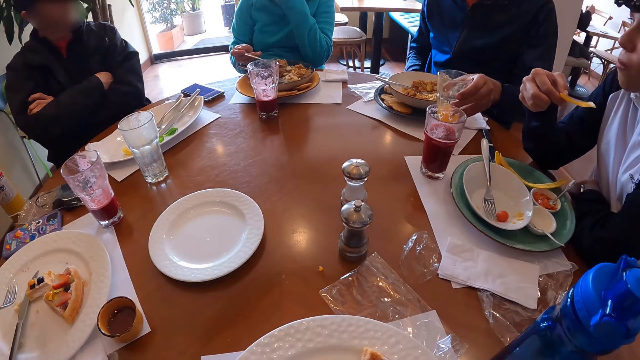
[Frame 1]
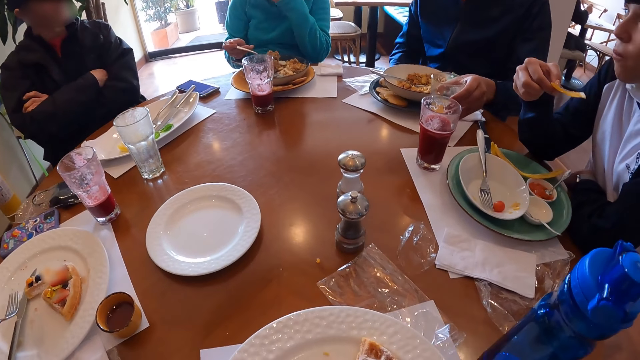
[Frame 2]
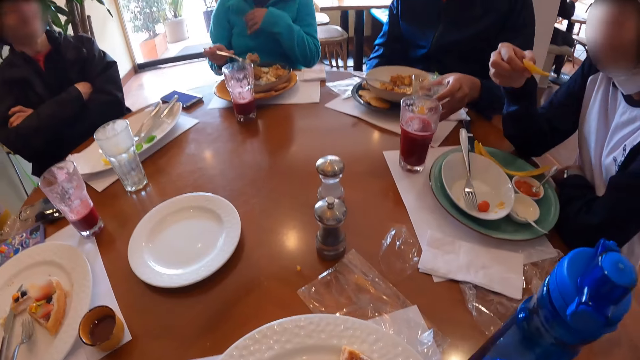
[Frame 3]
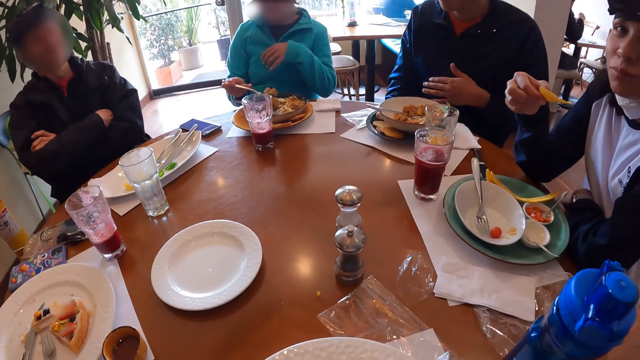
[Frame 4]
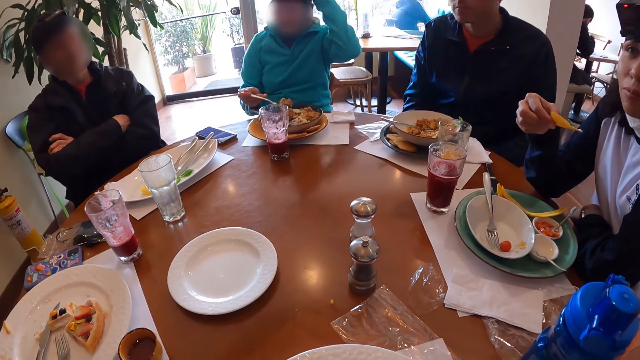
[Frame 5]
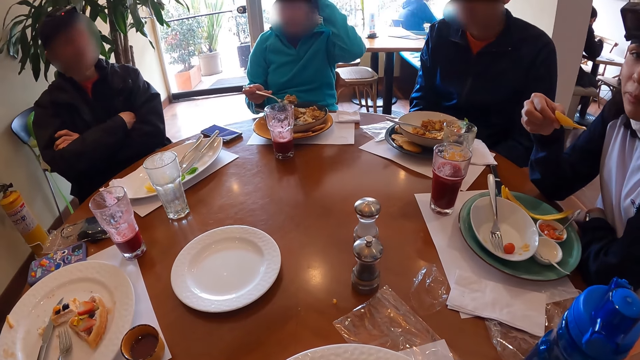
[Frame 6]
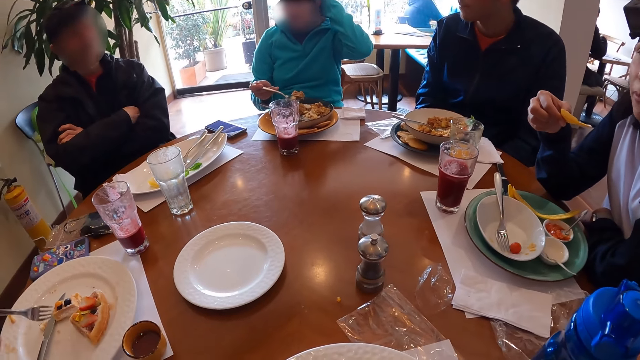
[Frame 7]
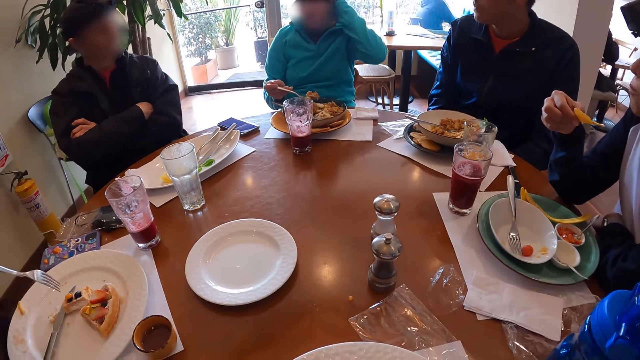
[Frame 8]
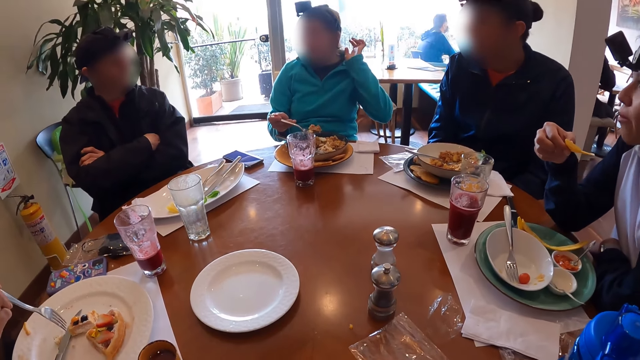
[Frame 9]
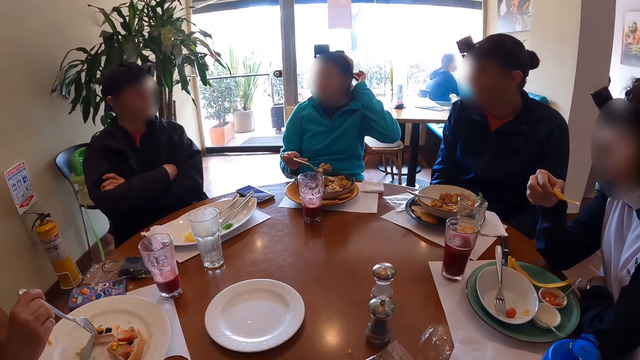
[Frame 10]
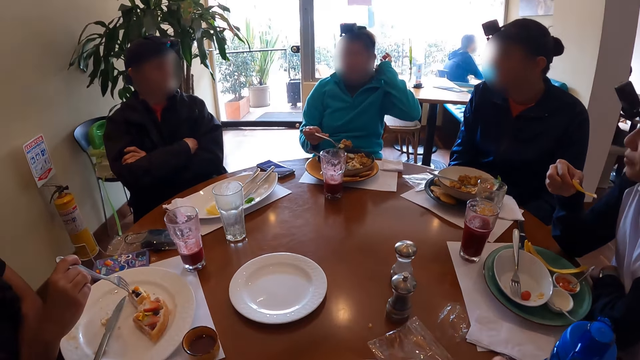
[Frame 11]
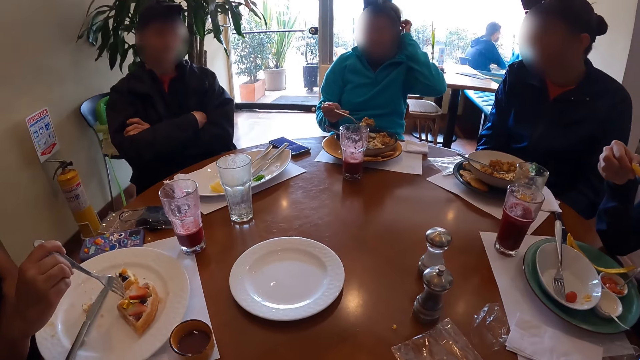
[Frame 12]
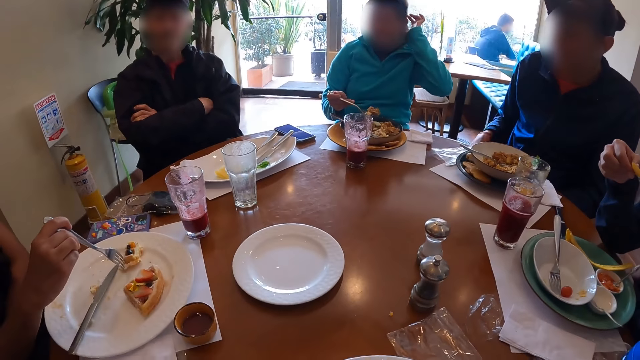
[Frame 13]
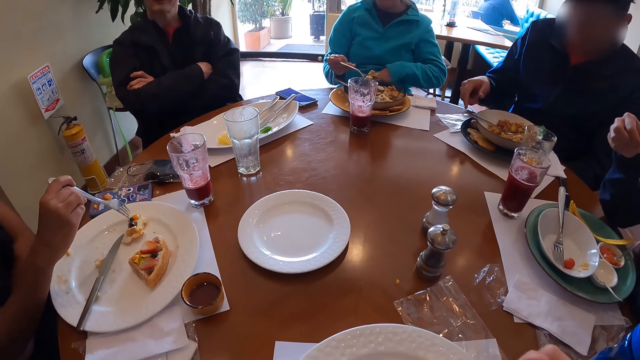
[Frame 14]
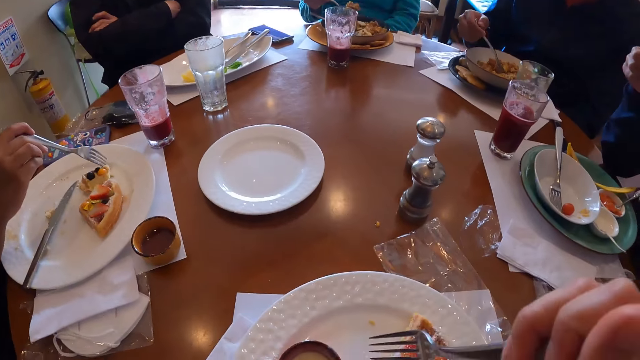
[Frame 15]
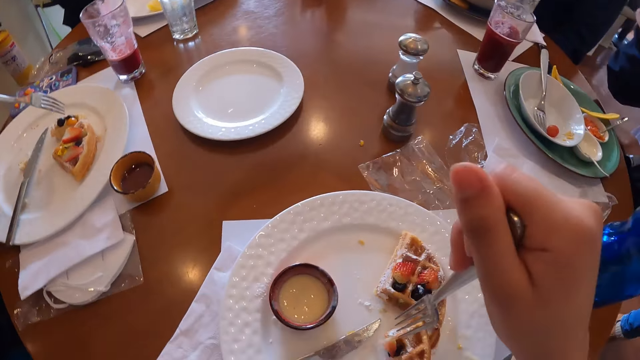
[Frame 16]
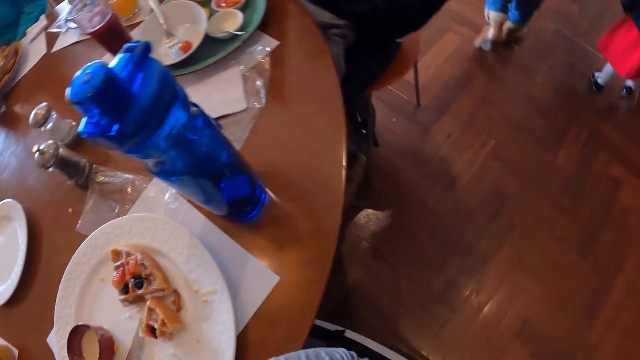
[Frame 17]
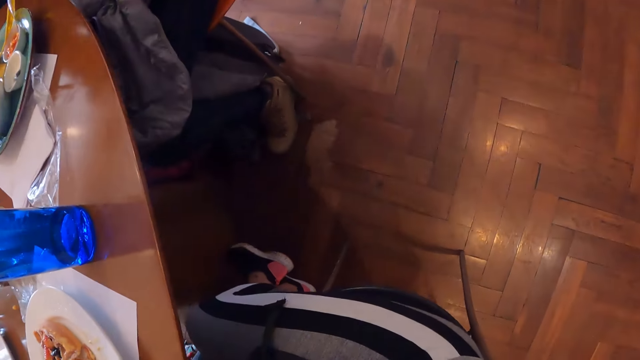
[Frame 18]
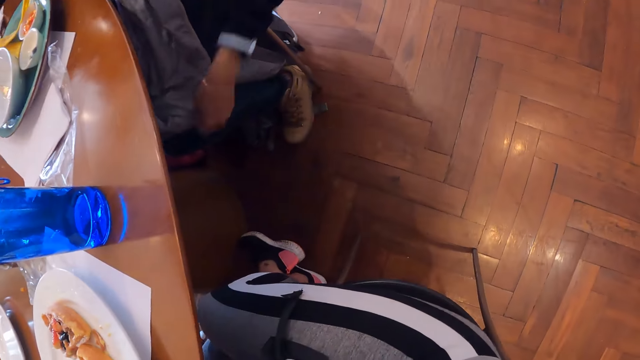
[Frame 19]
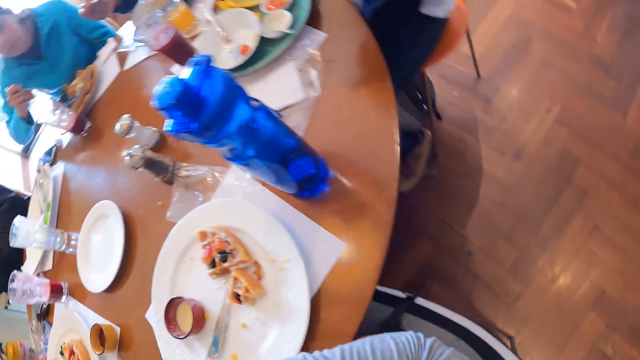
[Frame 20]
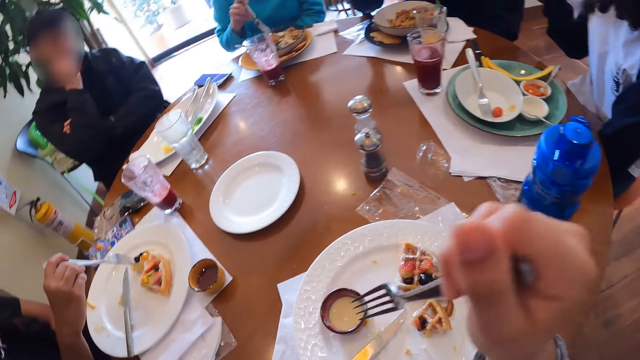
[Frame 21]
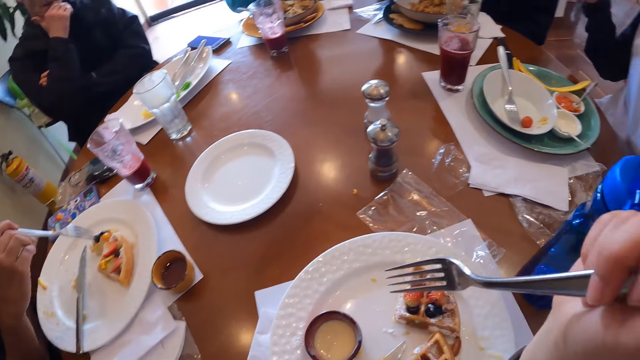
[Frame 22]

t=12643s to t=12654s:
The man drops the cup of juice on the tablemat with his left hand. A woman moves the waffle on the plate with the fork in her right hand. The man picks up the fork in the plate with his right hand. Another woman dips the chip in the sauce bowl with her right hand. The camera wearer looks down.

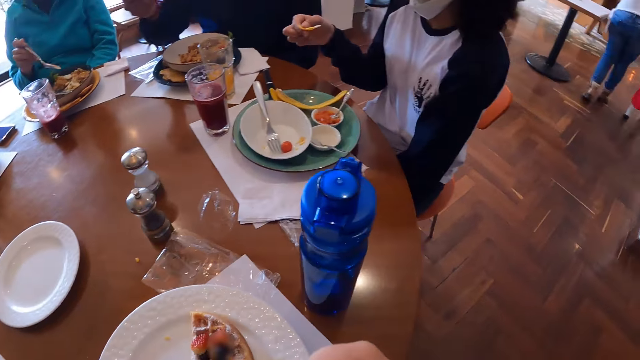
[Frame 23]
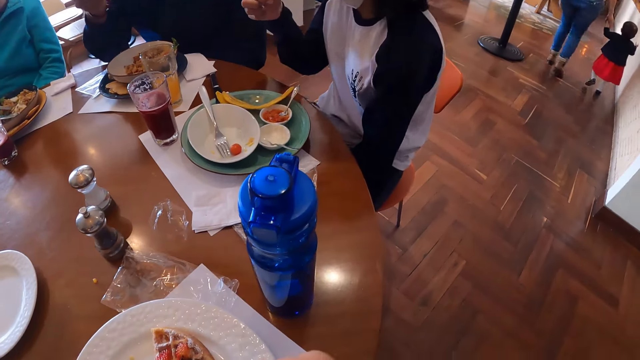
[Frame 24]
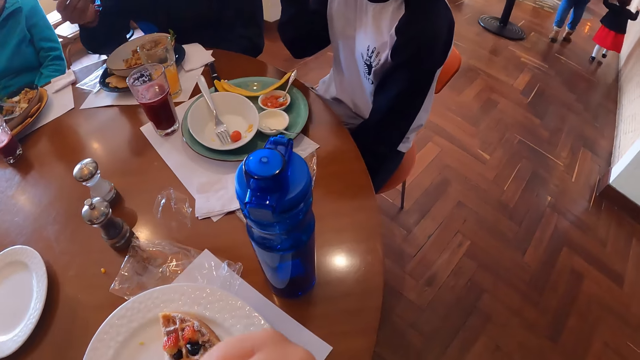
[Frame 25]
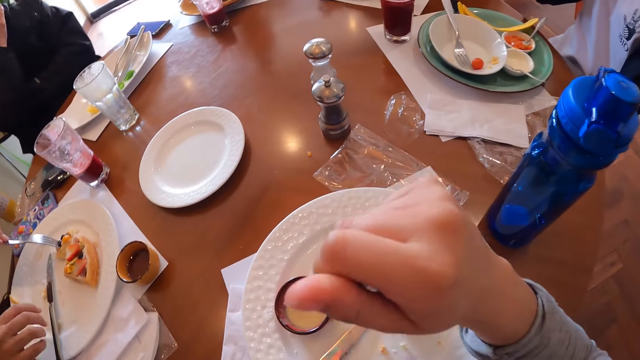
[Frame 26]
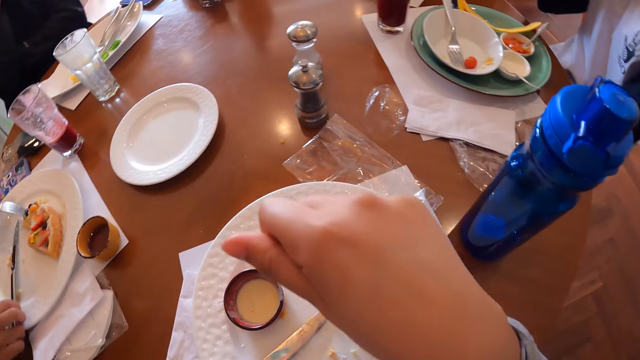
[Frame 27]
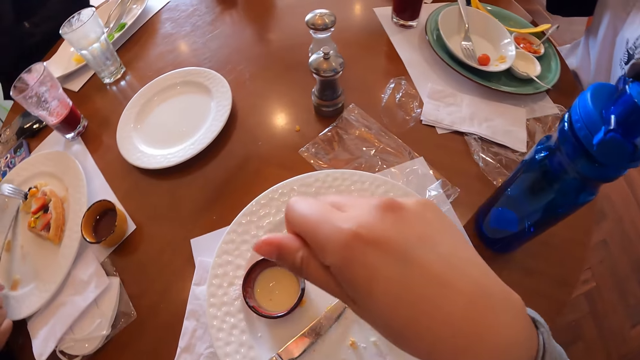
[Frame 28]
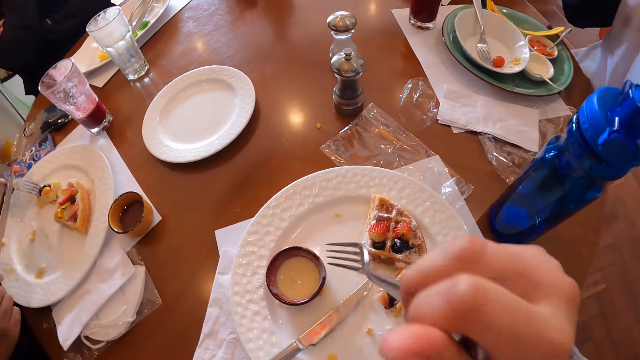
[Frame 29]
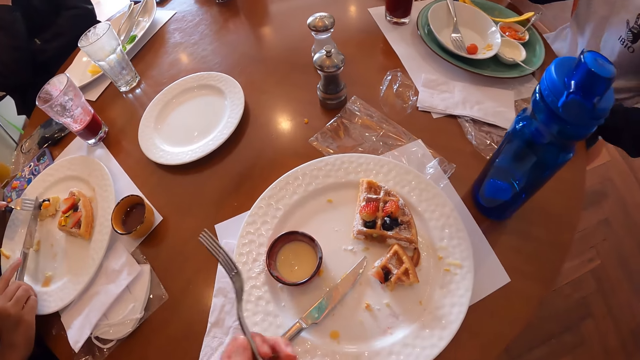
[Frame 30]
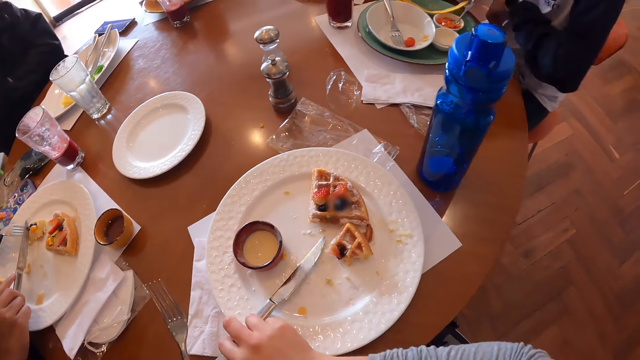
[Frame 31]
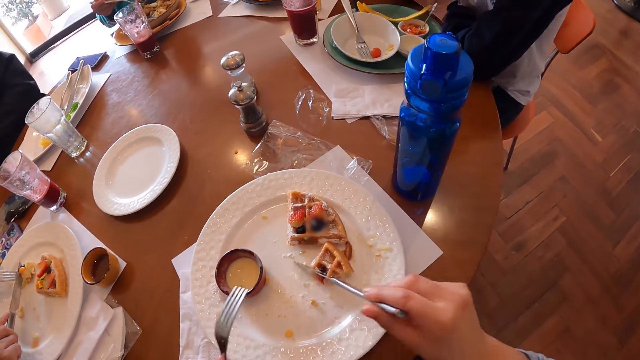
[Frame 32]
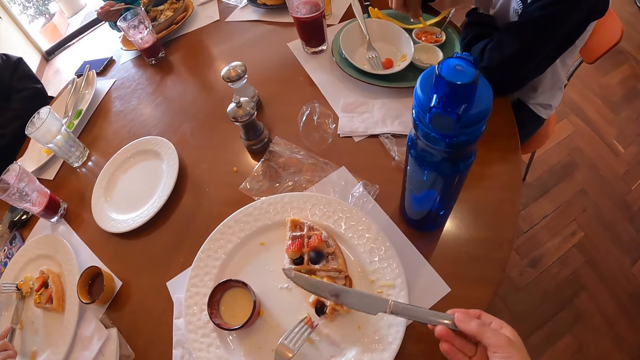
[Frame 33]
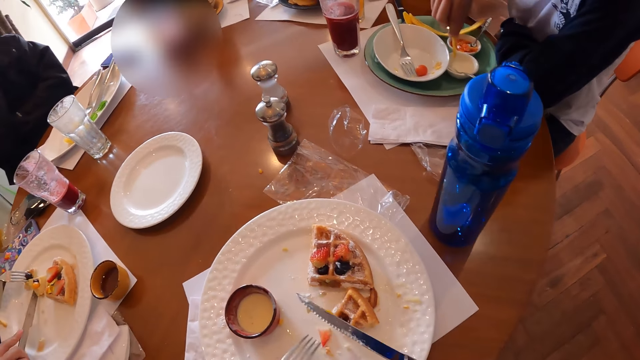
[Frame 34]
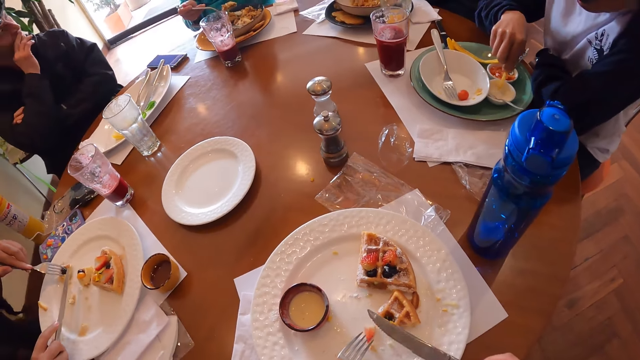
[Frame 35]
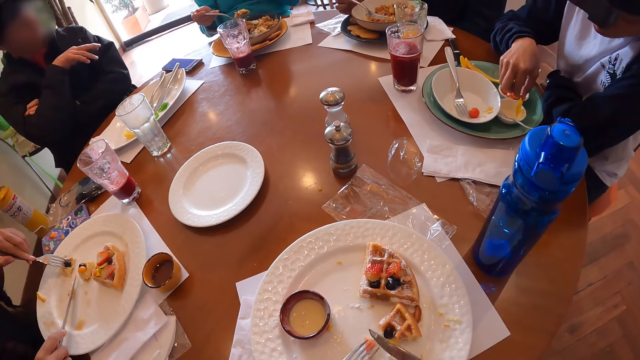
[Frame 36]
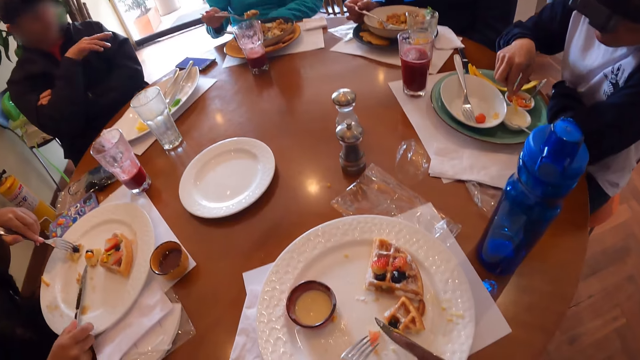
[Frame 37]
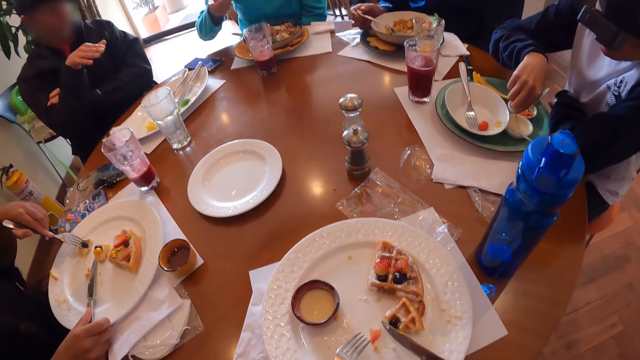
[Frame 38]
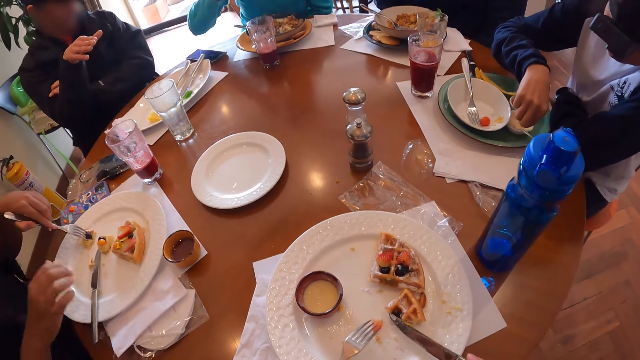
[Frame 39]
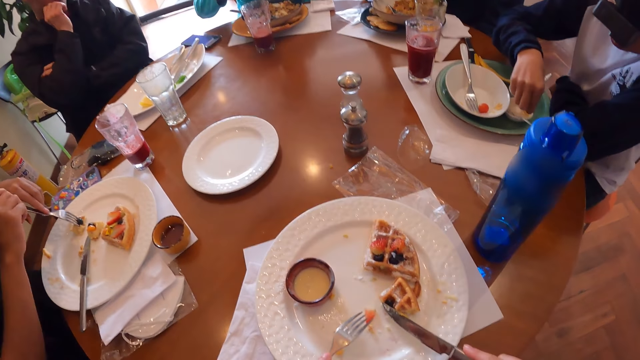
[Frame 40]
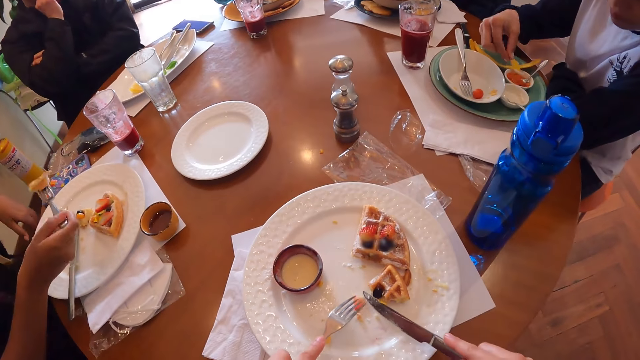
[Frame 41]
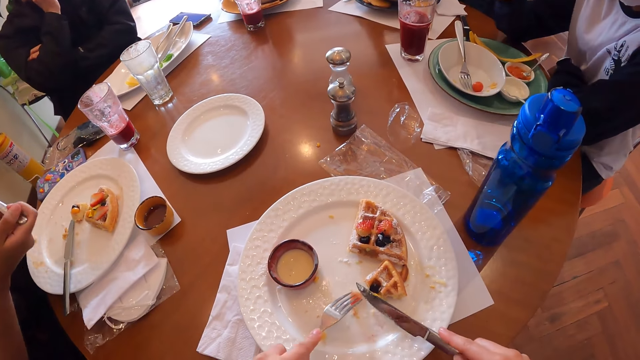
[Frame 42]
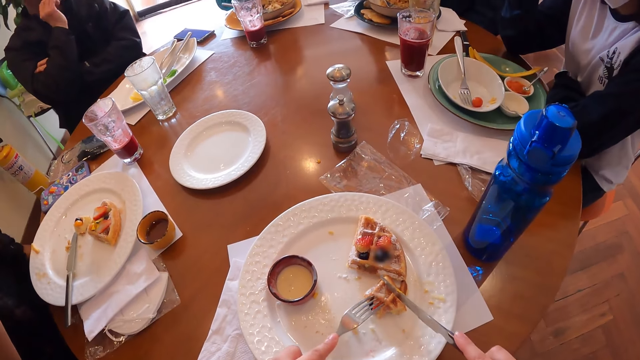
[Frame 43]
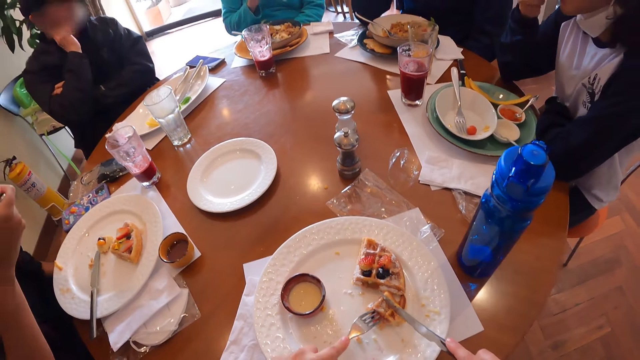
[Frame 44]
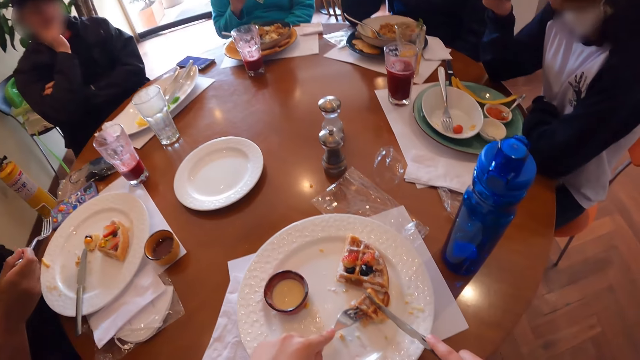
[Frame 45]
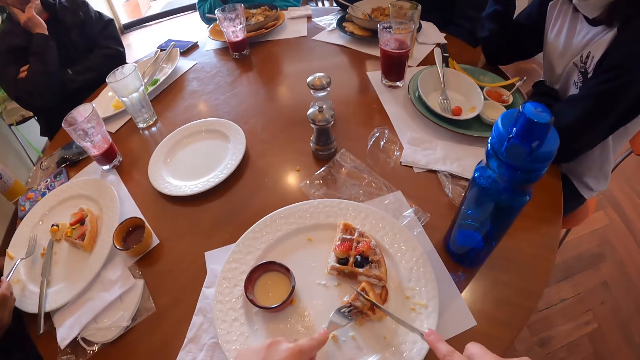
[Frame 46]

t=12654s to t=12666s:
The man eats the frittata with the fork in his right hand. A woman picks up the knife on the plate with her right hand. The camera wearer passes the fork in her right hand to her left hand. She picks up the knife on the plate on the tablemat with her right hand. The woman cuts the waffle on the plate with the knife in her right hand. Another woman dips the chip in the sauce bowl with her right hand. The man drops the fork in the plate with his right hand. The first woman drops the knife on the plate with her right hand. A third woman eats the rice with the fork in her right hand. The first woman holds the fork with her left hand and eats the waffle with the fork in her right hand. The camera wearer picks up a strawberry on the plate with the fork in her left hand. The second woman eats the chip with her right hand. The camera wearer holds the waffle on the plate with the fork in her left hand.
